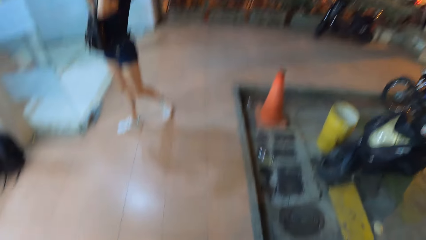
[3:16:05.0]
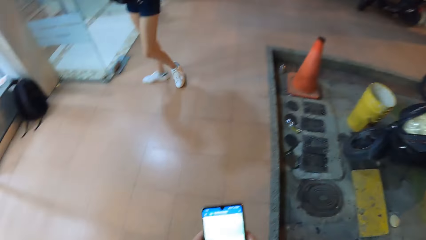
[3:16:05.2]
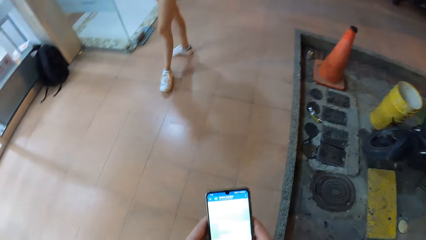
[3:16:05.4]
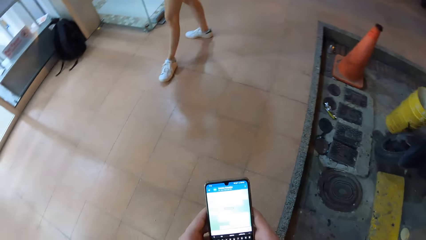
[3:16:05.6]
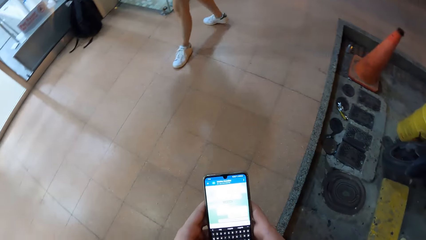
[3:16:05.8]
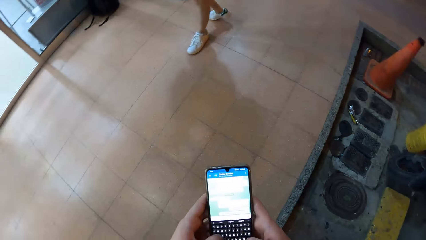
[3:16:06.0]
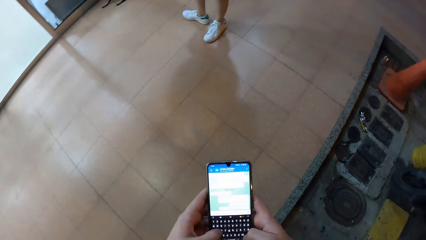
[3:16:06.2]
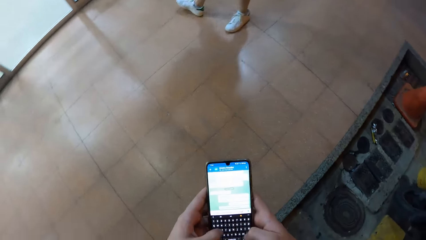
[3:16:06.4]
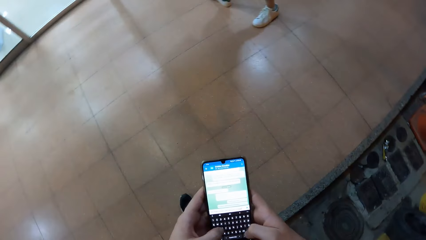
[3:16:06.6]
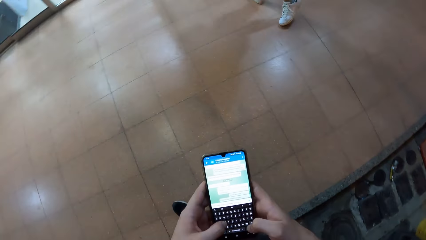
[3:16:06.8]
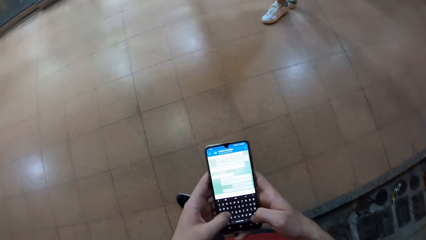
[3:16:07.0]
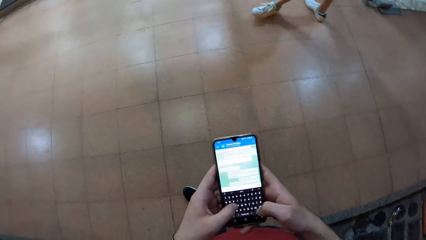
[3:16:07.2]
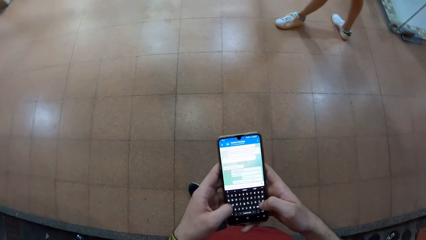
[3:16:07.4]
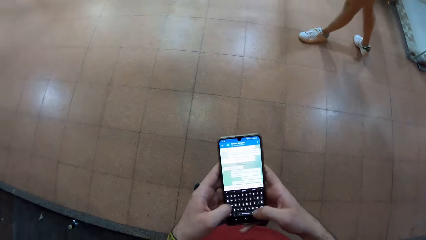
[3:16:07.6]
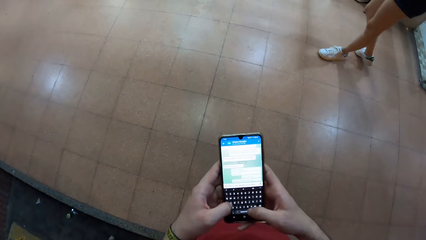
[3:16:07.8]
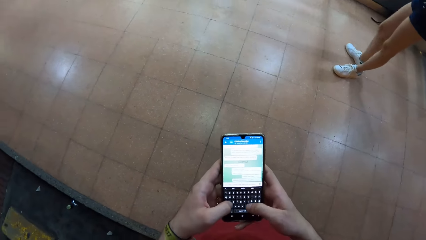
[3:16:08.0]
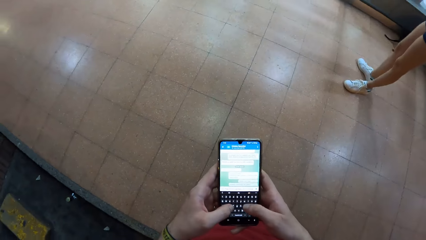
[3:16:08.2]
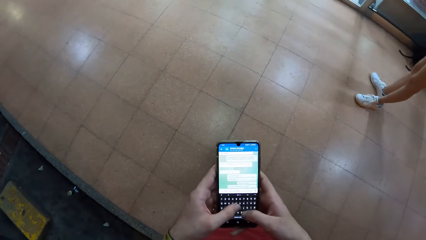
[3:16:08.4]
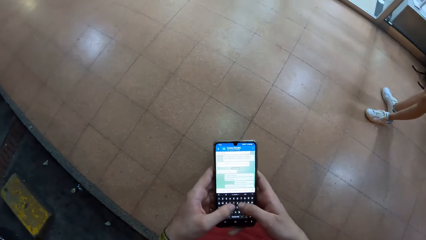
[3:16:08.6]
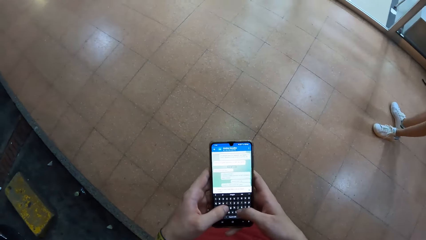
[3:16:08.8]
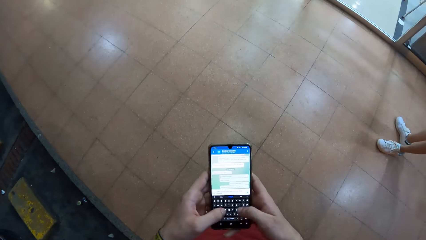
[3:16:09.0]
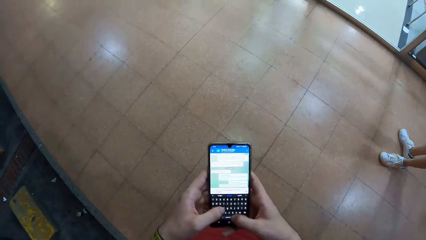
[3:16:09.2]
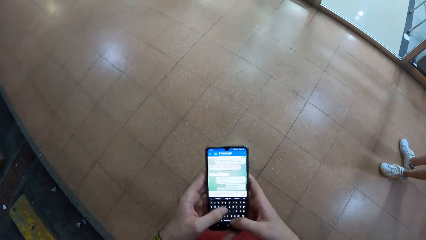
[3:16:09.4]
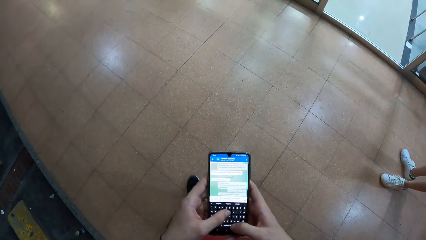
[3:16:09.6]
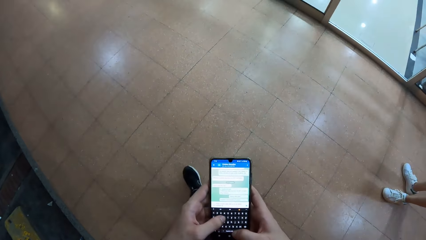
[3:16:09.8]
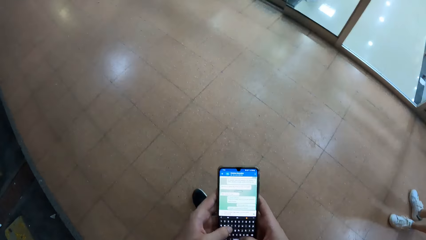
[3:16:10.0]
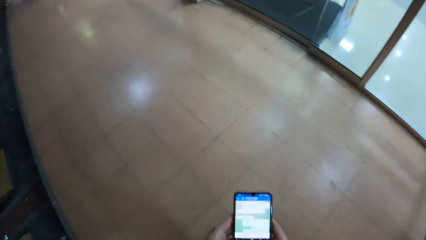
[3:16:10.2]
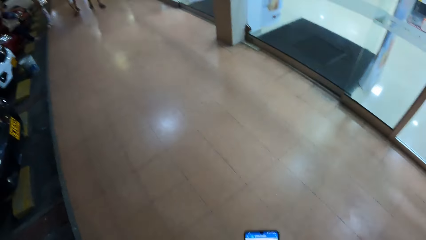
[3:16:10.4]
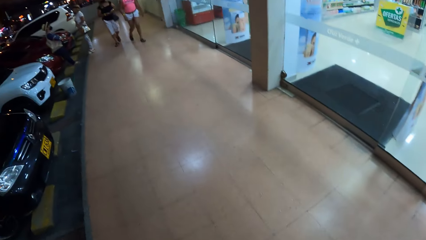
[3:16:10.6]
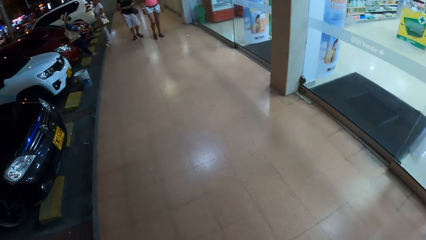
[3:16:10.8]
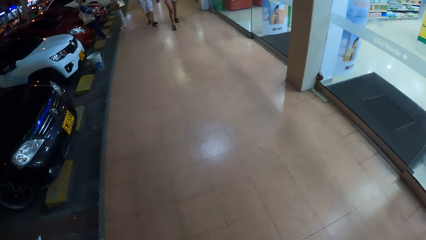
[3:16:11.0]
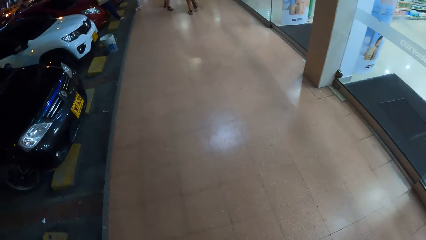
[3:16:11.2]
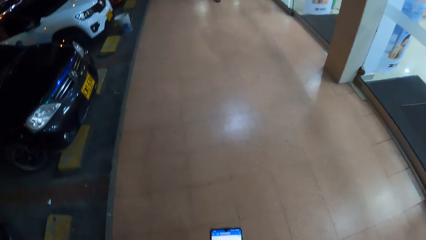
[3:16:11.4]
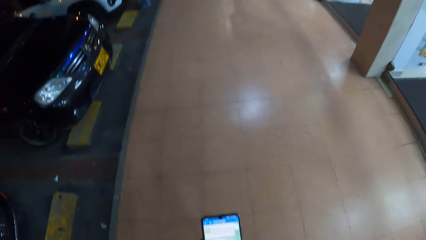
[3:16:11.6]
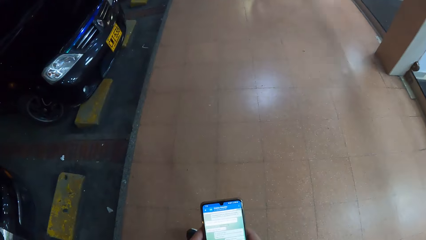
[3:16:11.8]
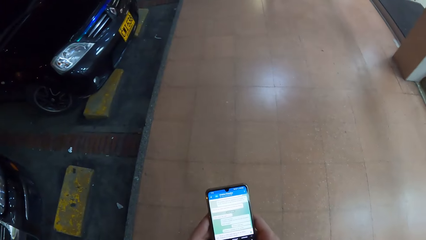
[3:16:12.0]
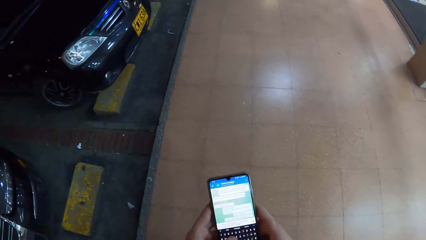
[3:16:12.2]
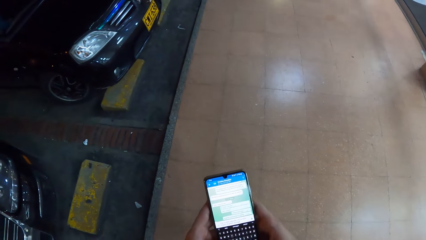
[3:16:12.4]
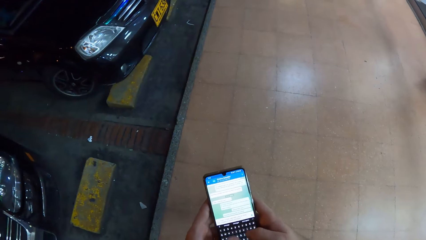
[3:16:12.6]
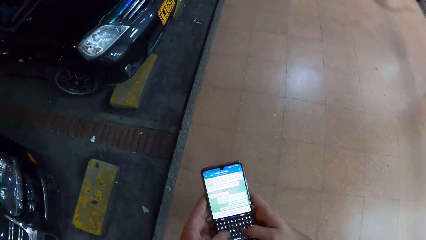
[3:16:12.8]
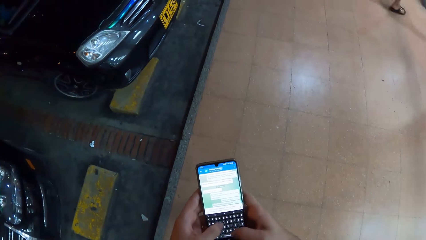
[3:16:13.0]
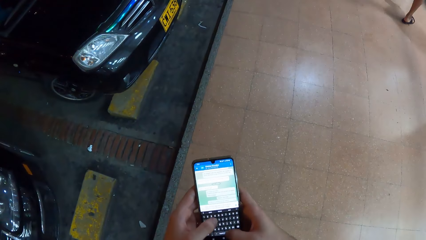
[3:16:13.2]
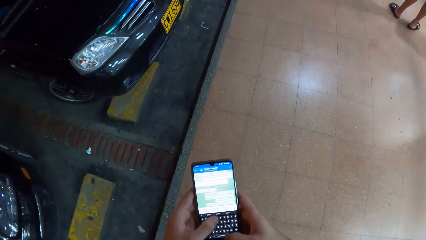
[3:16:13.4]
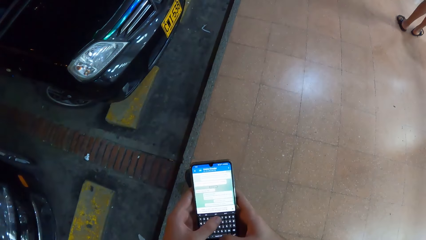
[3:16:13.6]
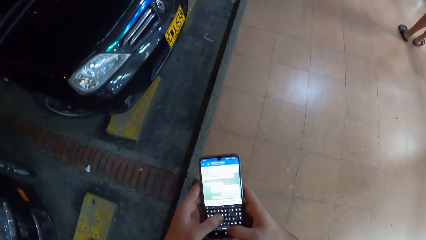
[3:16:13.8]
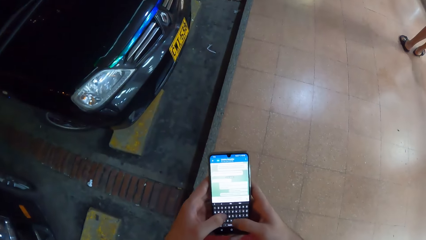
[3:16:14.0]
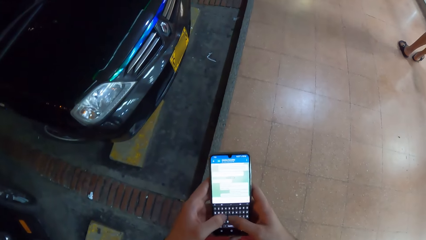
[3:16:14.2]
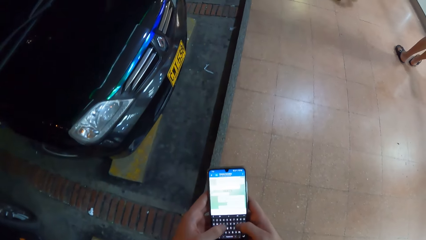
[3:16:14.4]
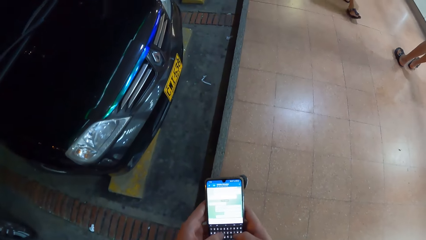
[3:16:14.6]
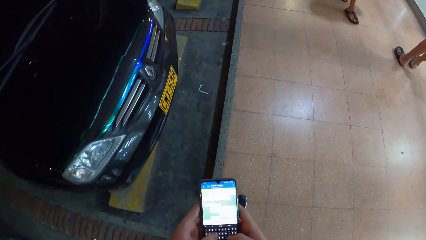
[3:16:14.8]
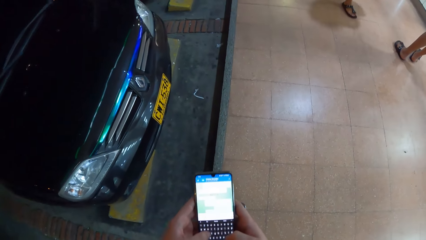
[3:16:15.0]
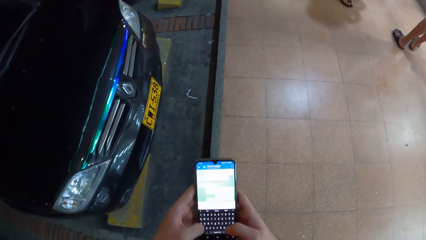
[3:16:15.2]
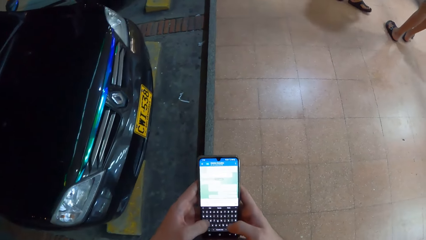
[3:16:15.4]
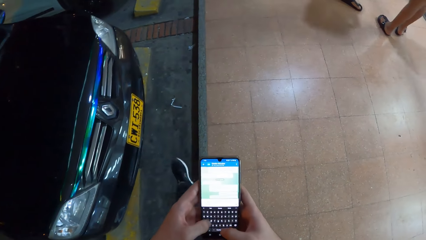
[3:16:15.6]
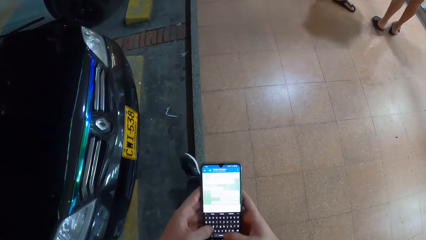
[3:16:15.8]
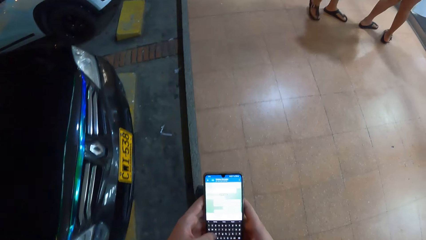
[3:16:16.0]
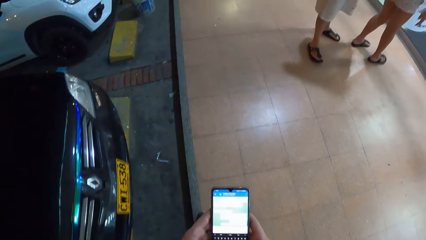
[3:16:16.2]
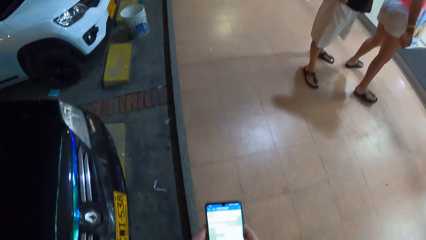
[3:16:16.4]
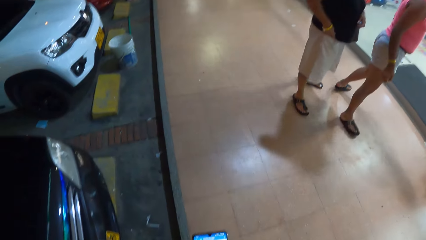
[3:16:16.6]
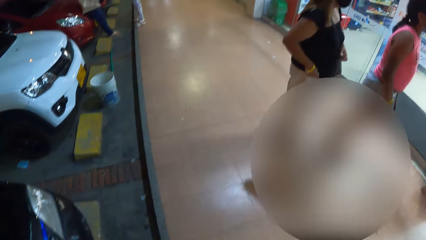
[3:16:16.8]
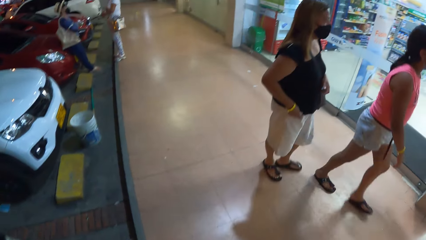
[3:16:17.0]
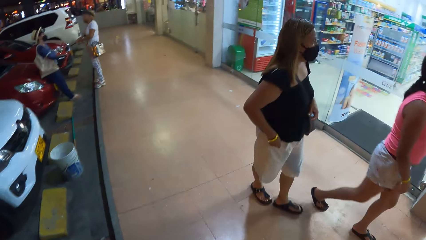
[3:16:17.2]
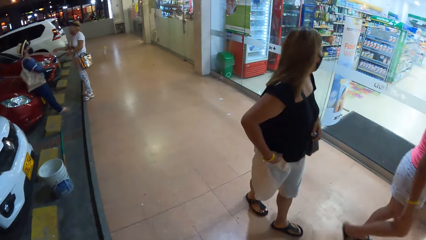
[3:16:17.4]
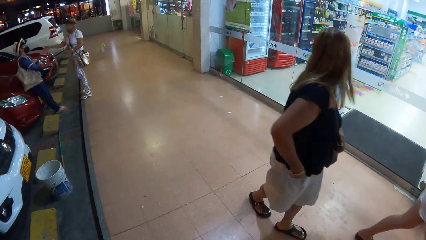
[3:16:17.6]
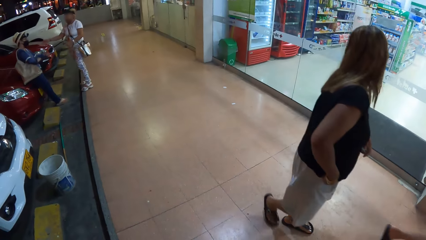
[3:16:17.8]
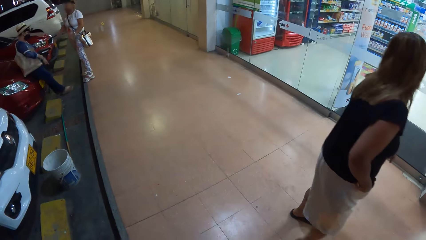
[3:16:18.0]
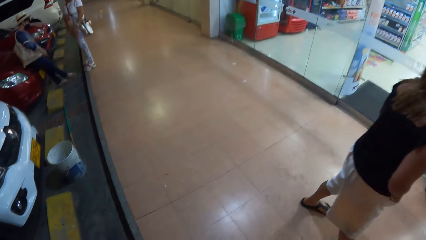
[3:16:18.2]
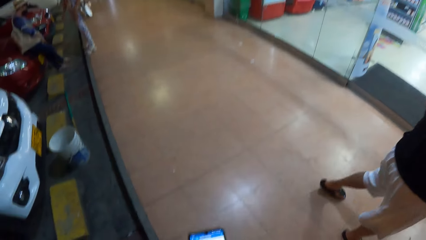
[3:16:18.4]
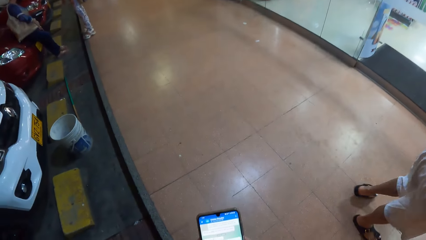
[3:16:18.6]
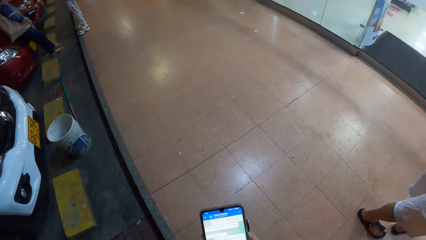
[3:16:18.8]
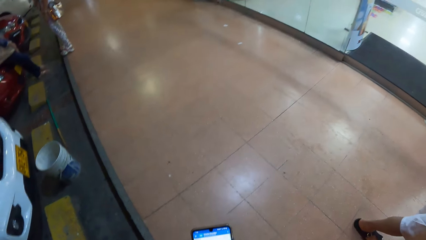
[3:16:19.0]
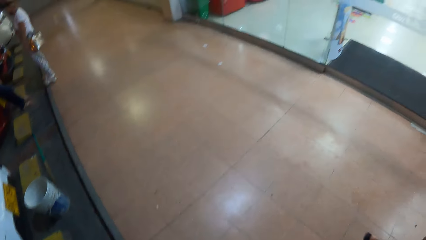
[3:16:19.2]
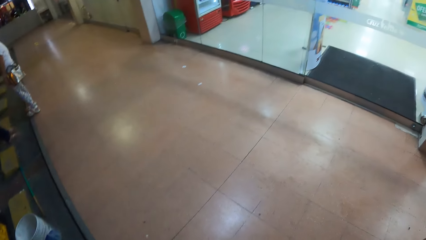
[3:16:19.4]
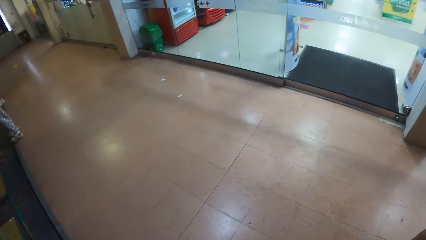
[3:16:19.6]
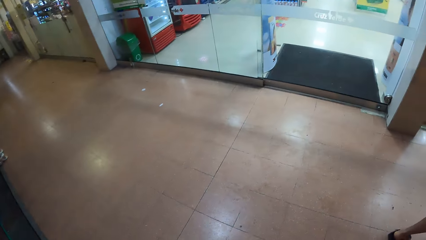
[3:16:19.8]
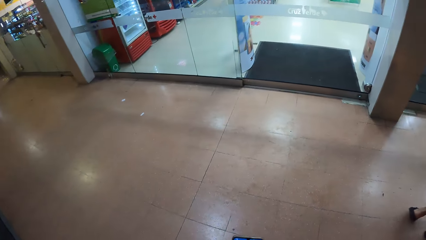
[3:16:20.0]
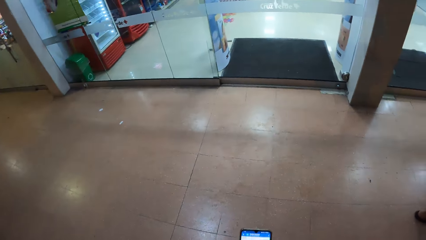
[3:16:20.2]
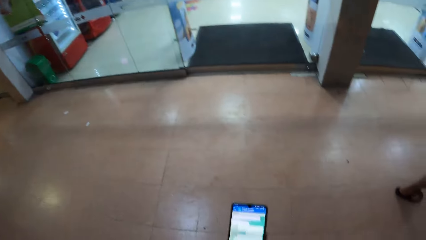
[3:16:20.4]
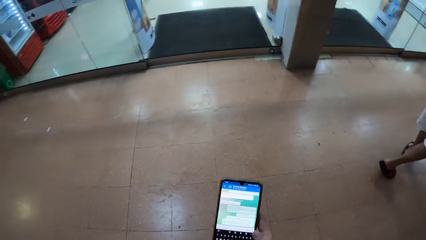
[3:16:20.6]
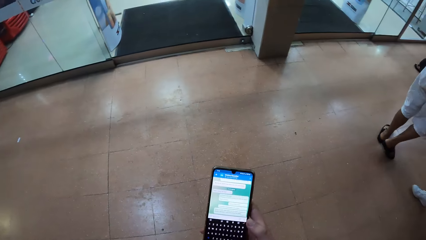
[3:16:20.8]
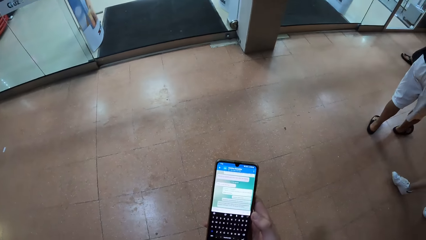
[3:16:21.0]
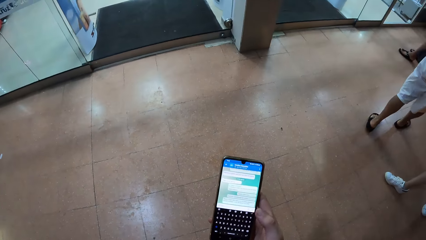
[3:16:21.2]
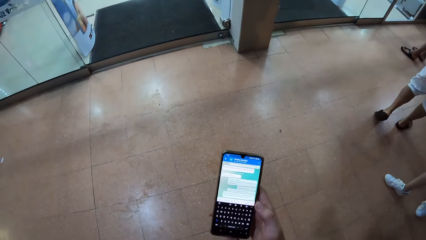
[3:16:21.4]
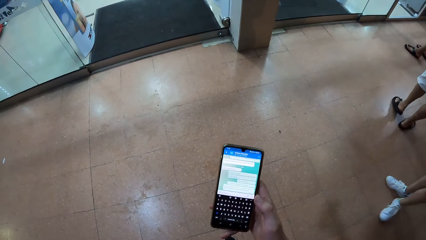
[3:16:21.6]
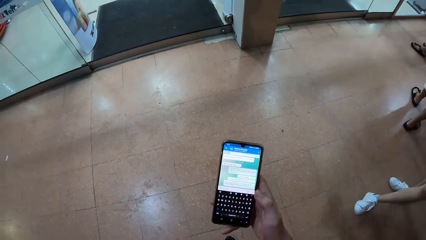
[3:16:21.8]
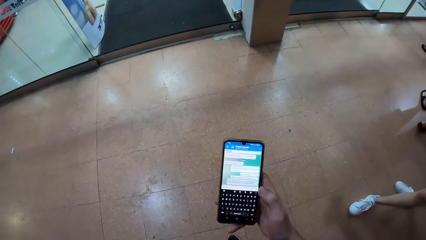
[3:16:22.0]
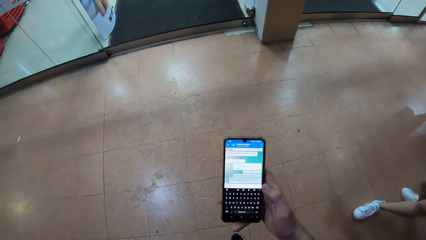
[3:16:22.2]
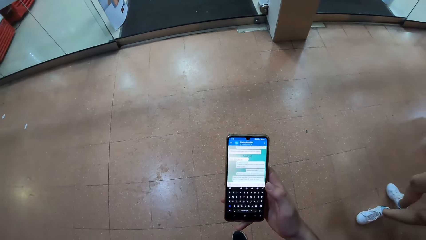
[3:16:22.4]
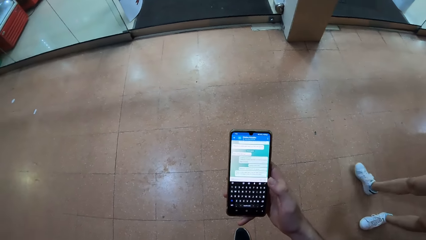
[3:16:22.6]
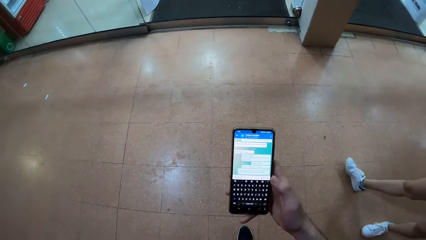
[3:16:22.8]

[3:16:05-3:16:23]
The camera wearer operates the phone with both hands. He looks around, uses the phone, and looks around. He holds the phone with his right hand. He looks at the phone.
